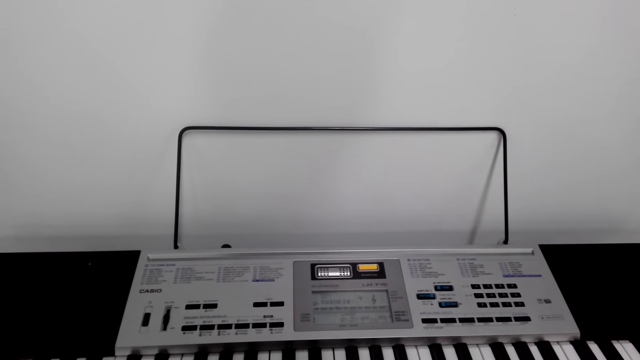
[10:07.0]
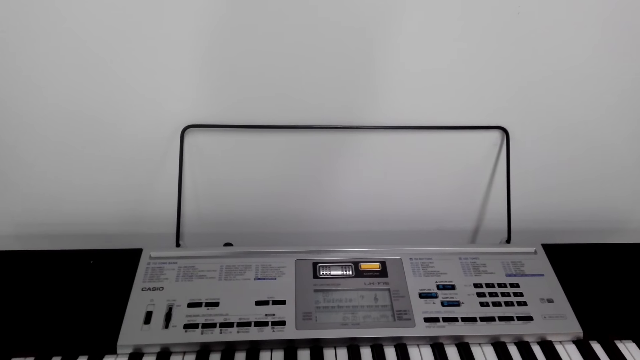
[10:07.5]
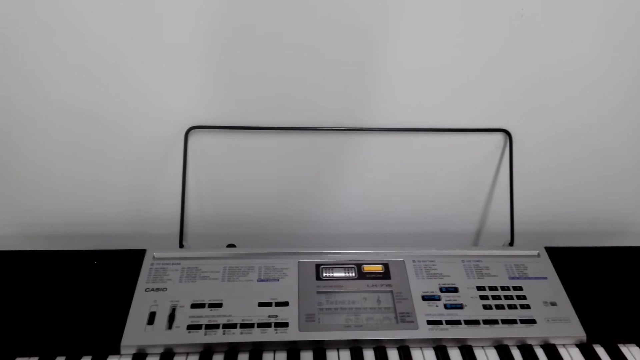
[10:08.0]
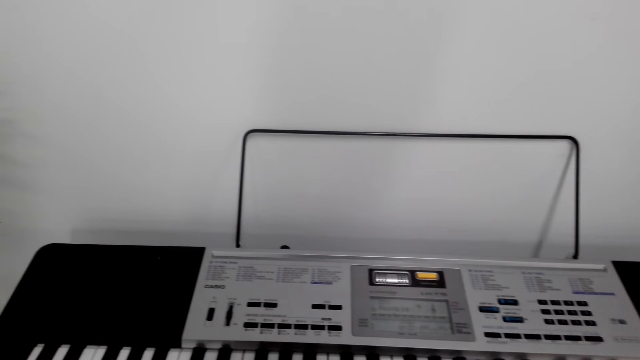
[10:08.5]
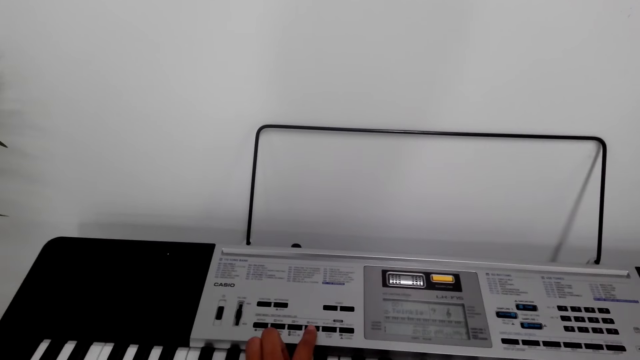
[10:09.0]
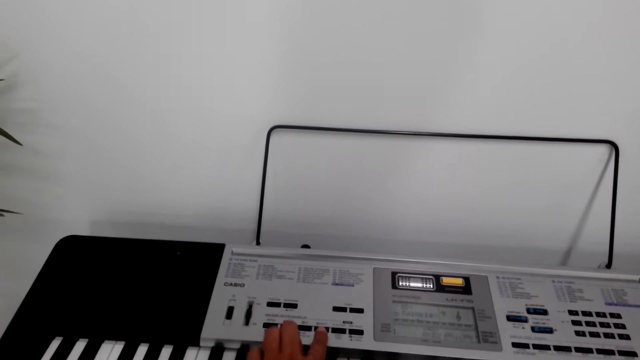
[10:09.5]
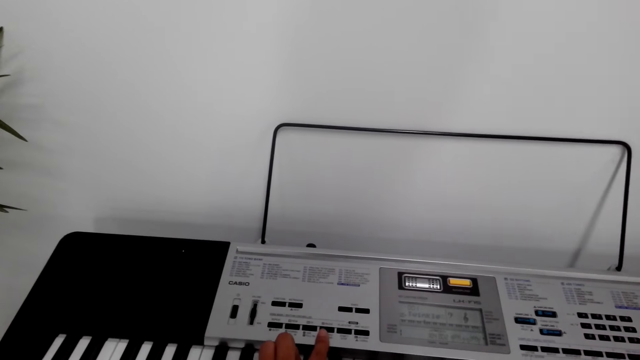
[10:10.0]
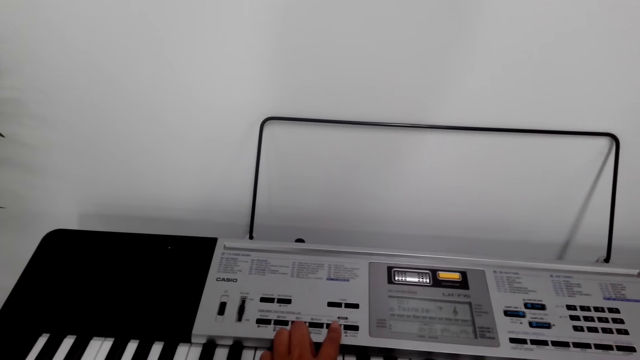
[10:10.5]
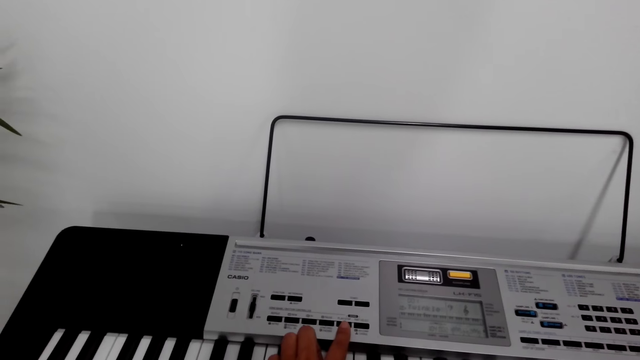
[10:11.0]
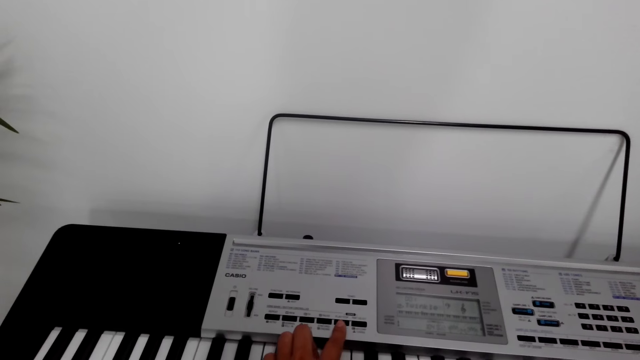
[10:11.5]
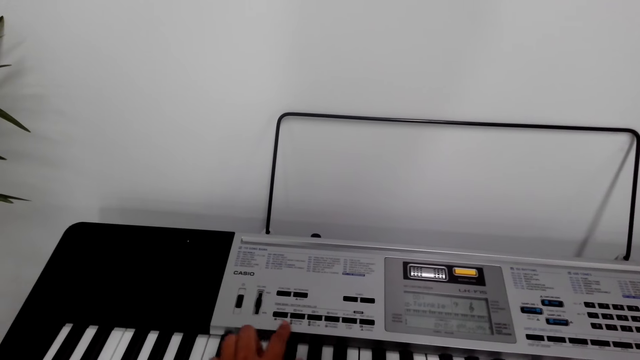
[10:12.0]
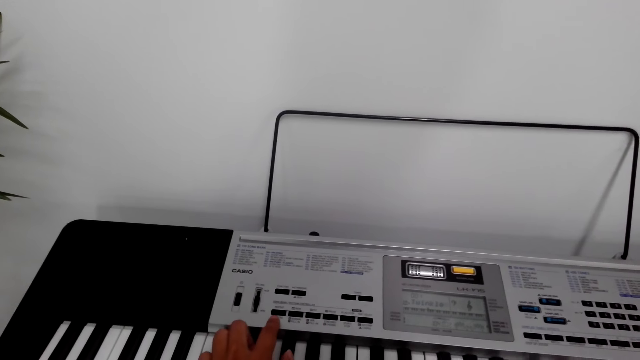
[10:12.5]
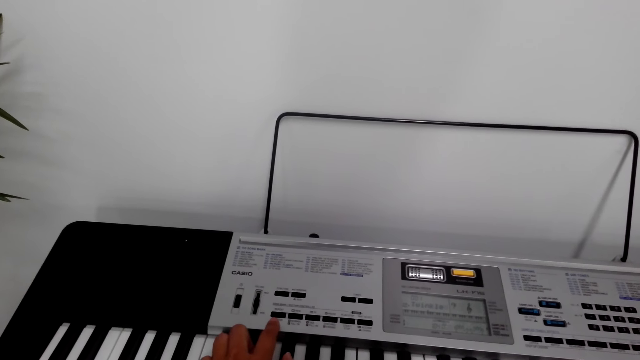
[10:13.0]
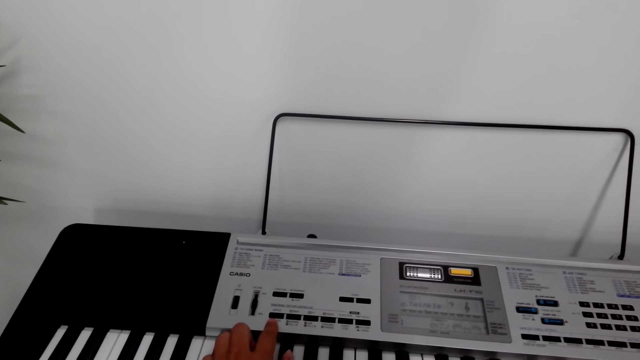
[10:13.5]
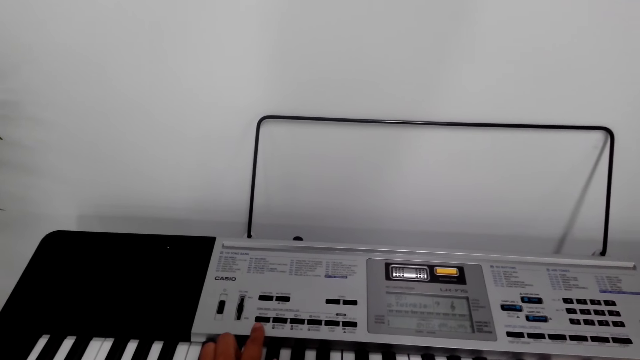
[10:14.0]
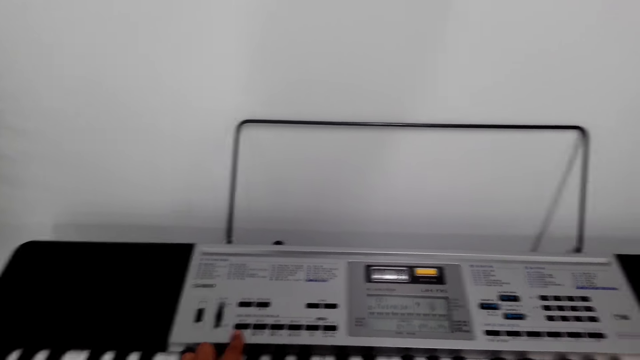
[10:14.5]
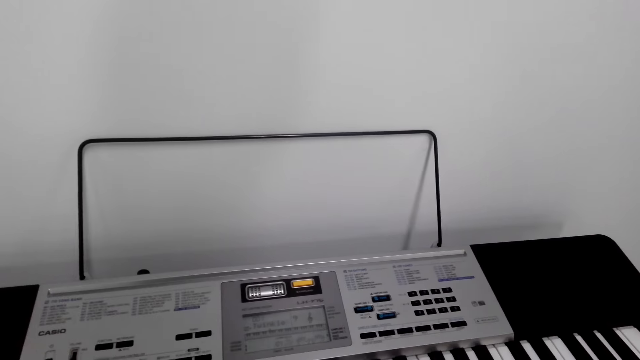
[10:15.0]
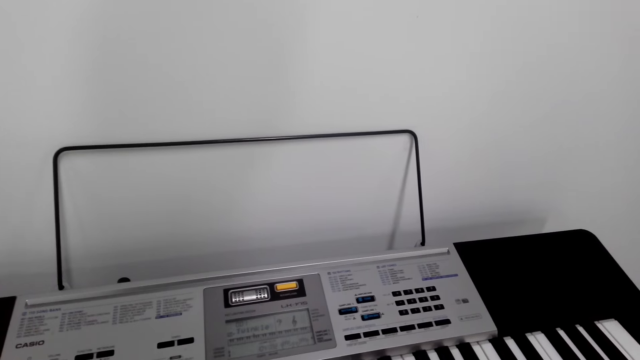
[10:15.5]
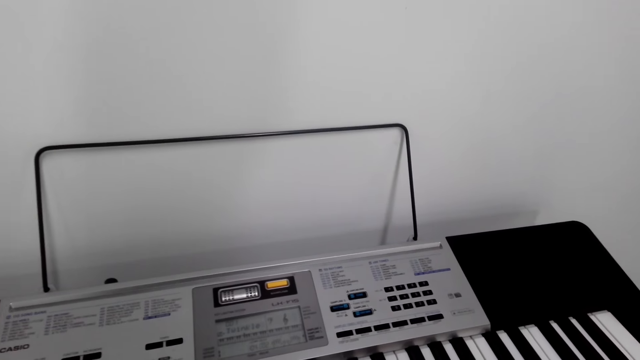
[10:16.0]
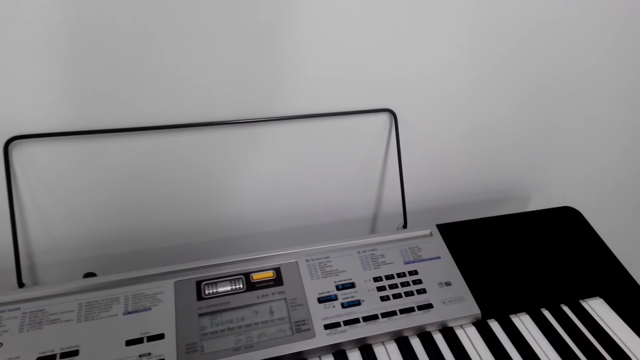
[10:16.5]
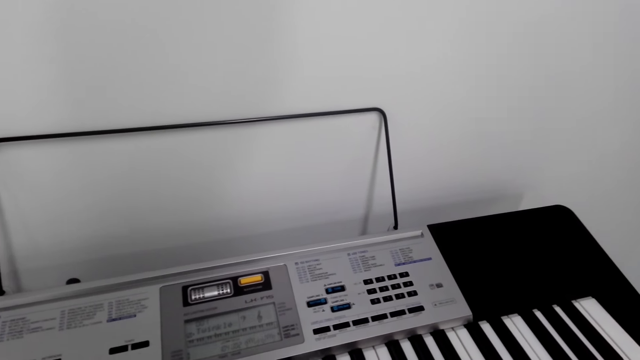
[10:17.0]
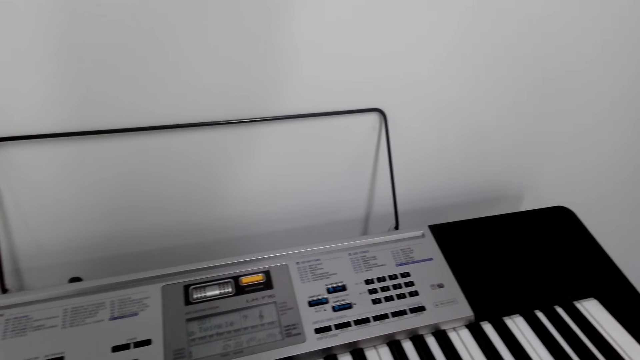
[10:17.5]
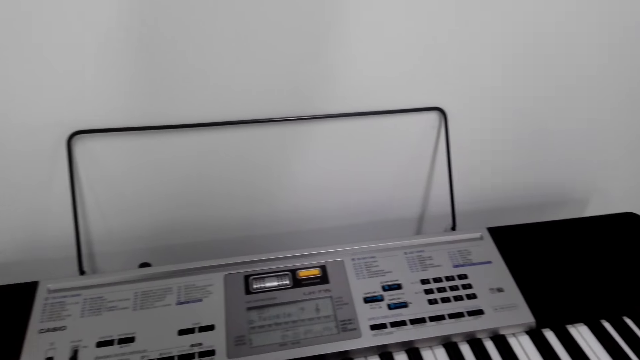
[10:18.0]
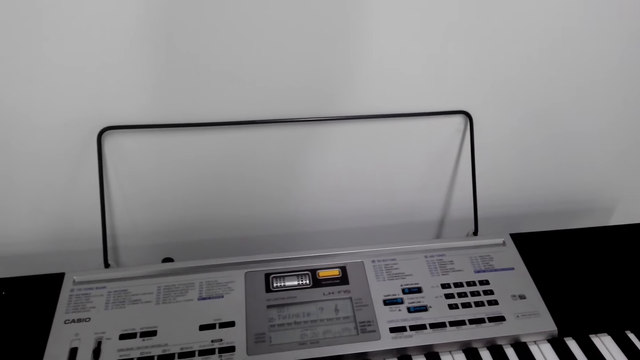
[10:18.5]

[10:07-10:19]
The camera wearer plays the piano. They press the piano with the left hand. They operate the keyboard. They look around.

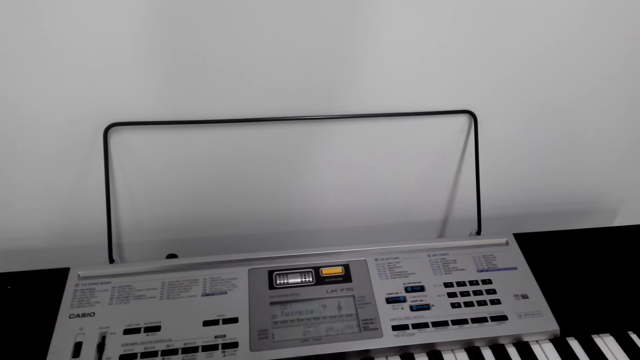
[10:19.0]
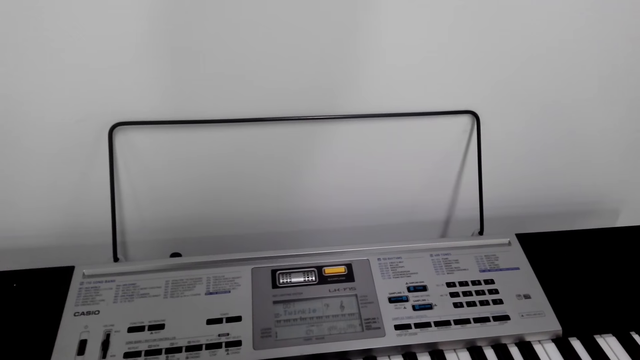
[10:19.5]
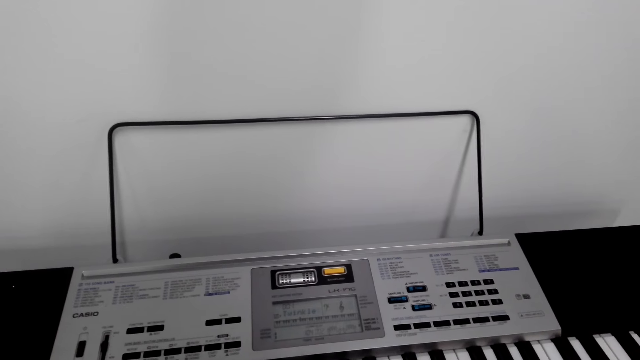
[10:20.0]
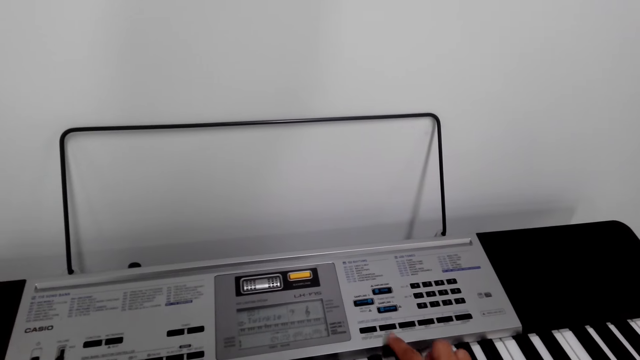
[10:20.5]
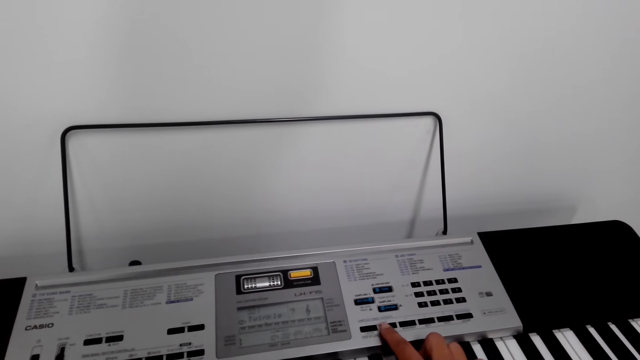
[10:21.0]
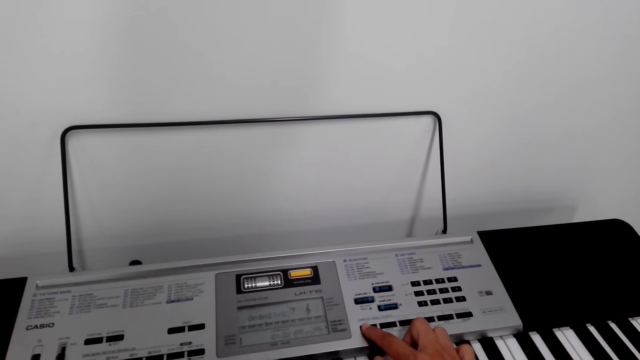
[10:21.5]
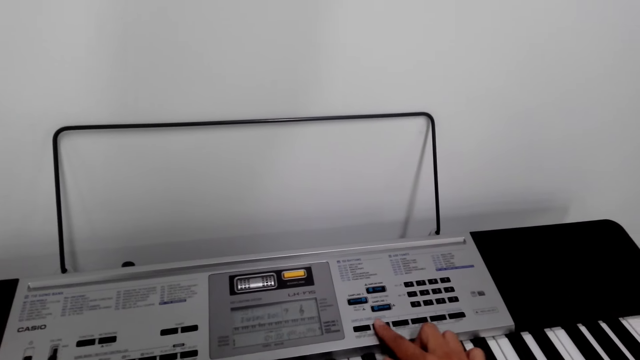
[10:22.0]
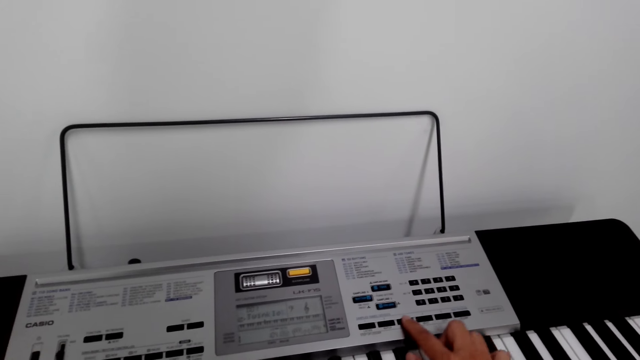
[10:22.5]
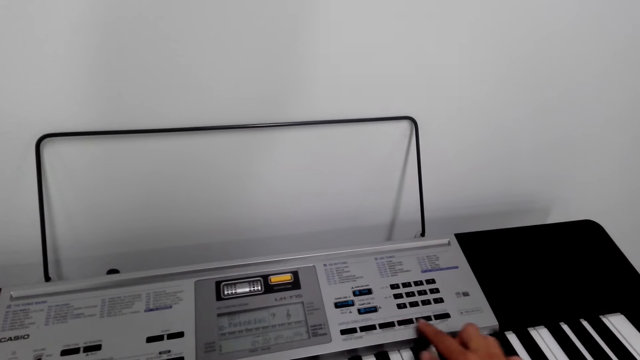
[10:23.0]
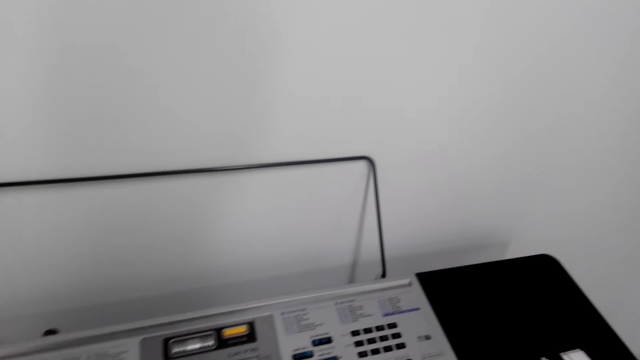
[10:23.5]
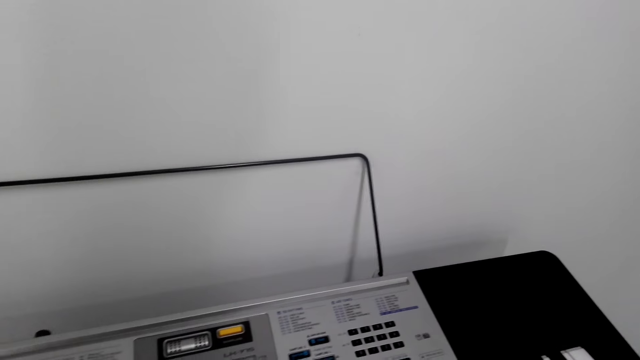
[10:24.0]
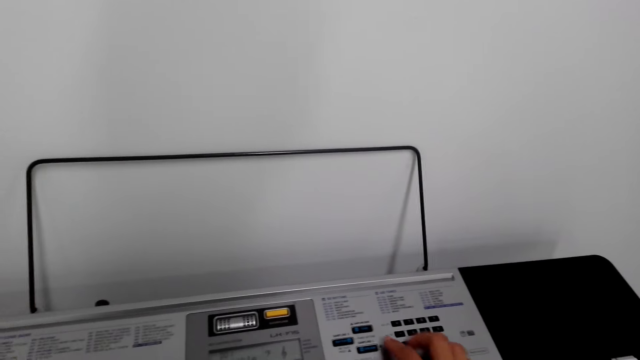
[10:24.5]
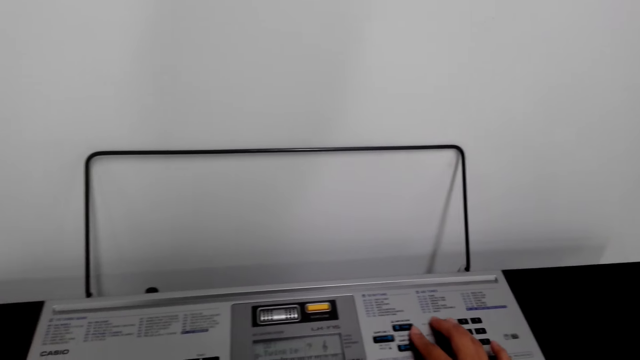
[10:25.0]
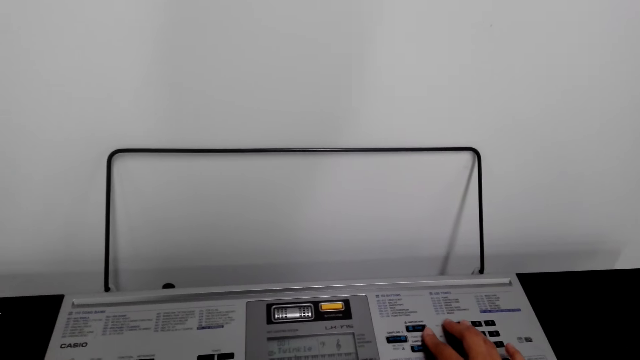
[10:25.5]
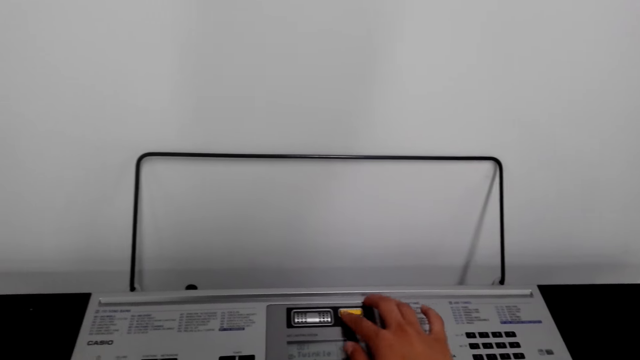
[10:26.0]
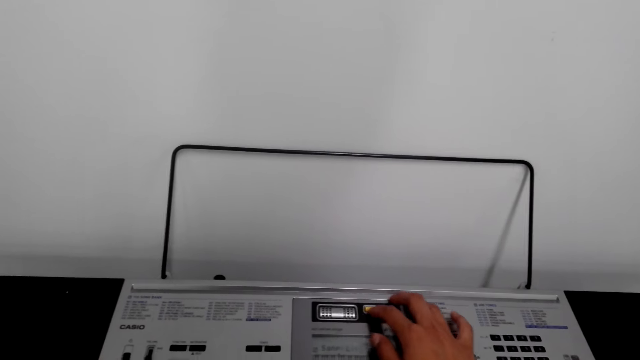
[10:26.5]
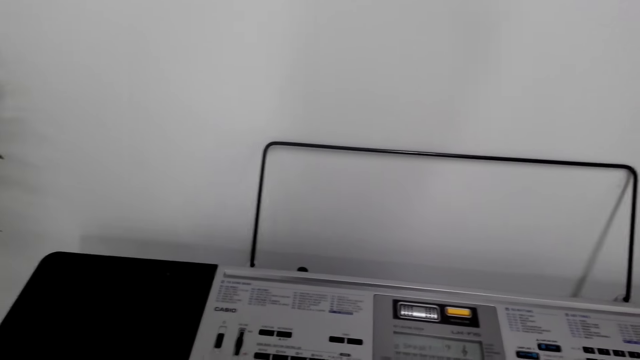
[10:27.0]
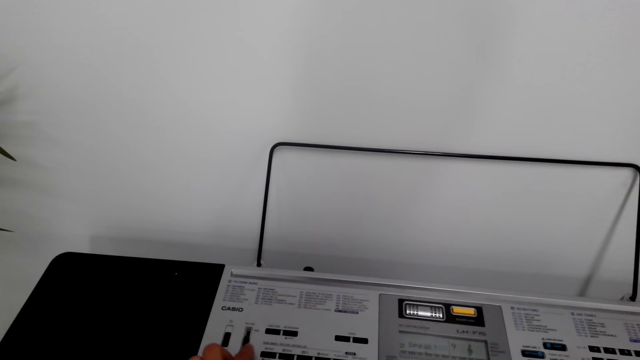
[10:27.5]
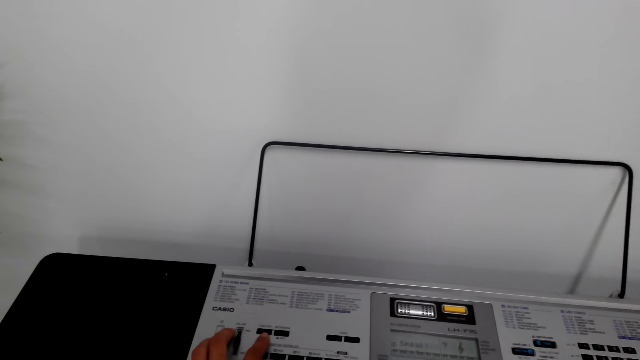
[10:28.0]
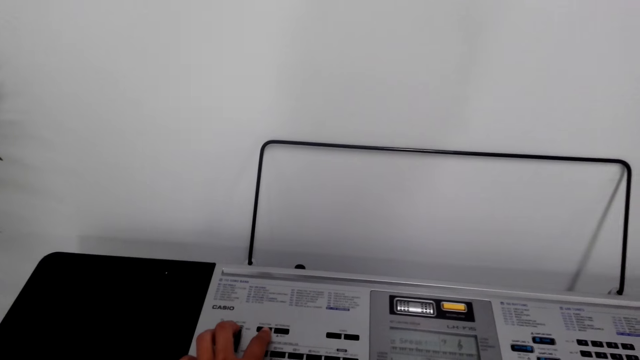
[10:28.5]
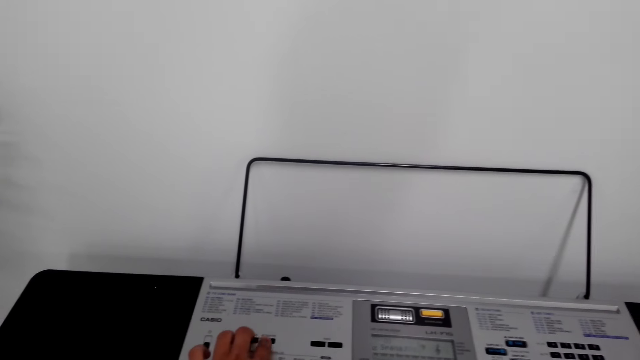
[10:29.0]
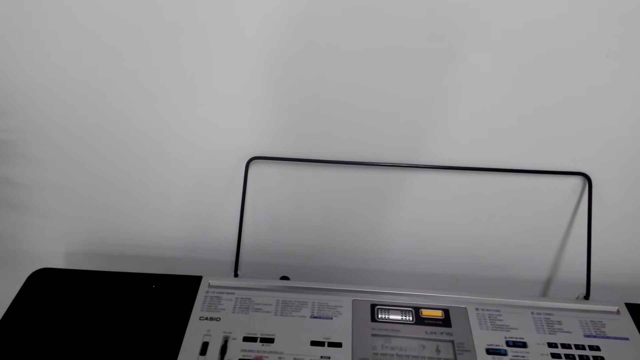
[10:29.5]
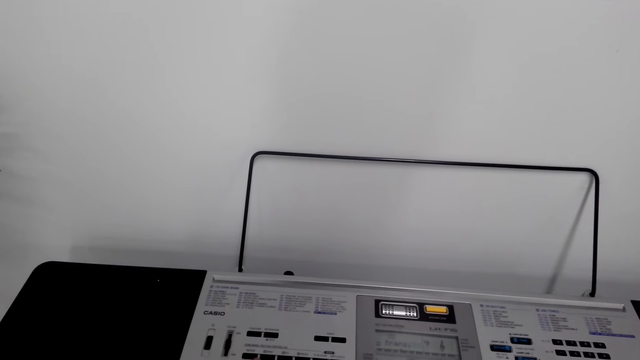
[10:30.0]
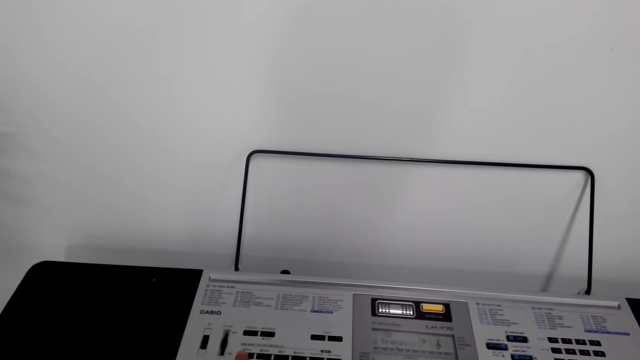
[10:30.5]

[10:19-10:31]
The camera wearer presses the piano with the right hand. They press the piano with the left hand.
